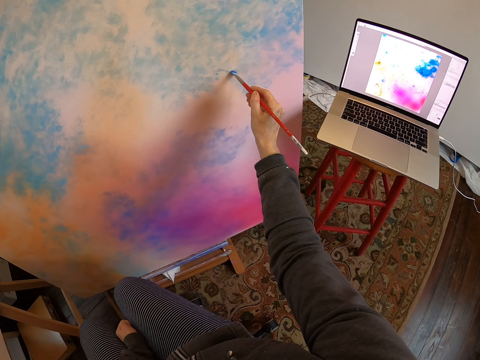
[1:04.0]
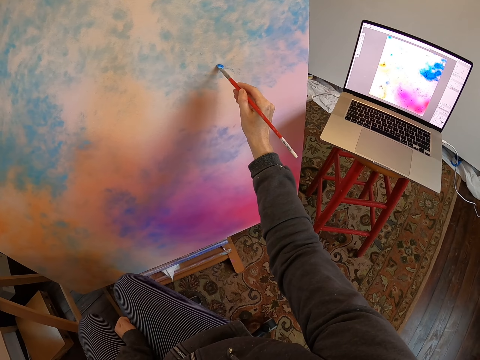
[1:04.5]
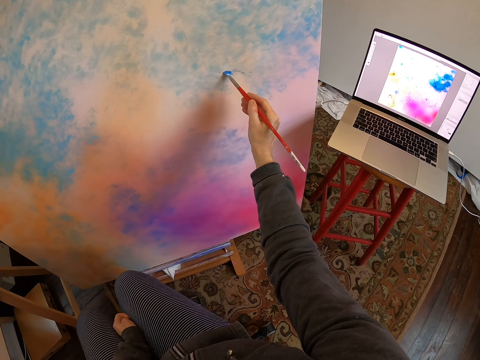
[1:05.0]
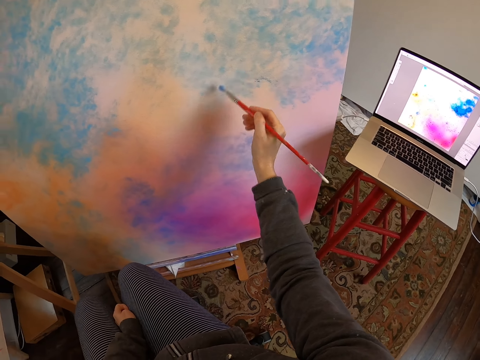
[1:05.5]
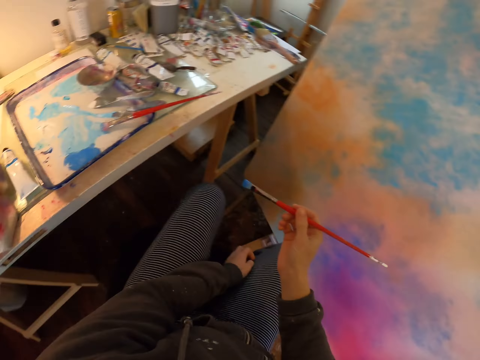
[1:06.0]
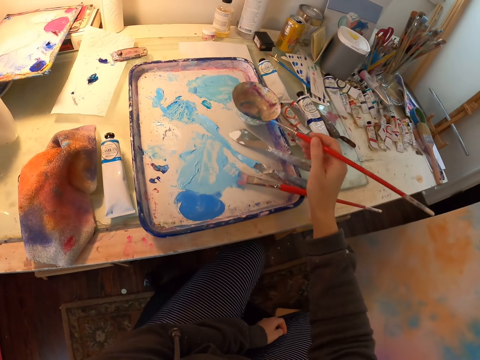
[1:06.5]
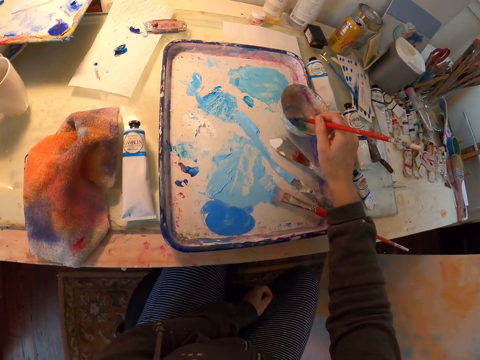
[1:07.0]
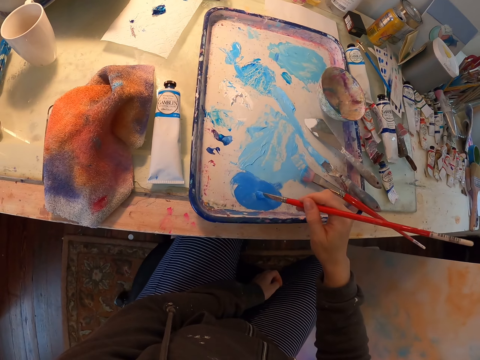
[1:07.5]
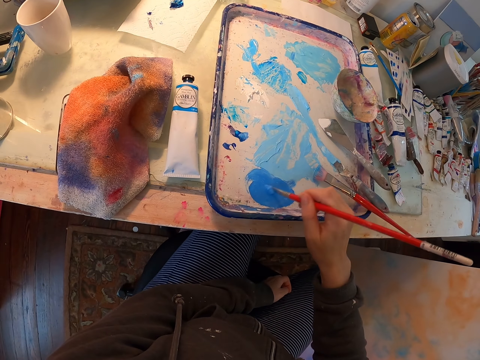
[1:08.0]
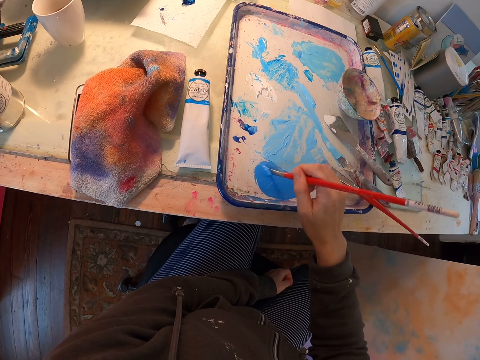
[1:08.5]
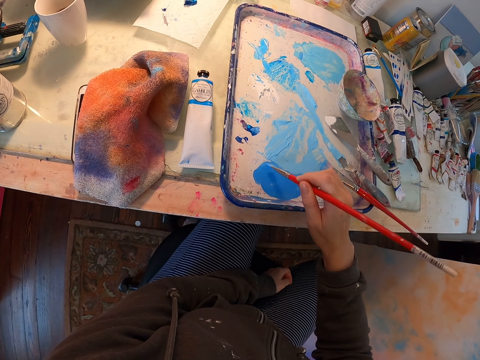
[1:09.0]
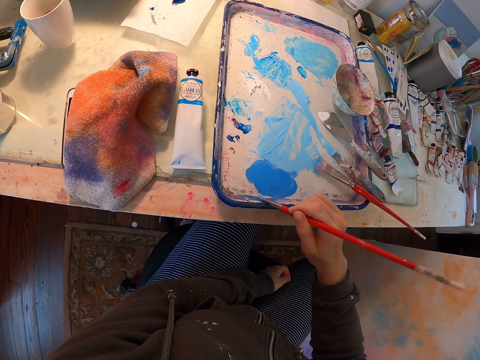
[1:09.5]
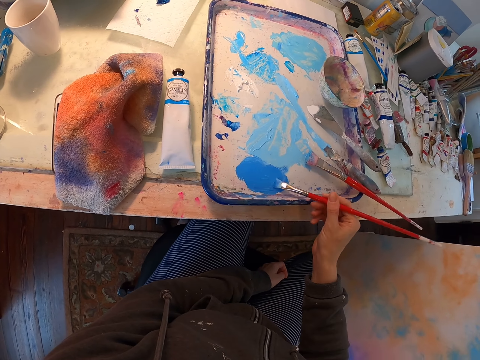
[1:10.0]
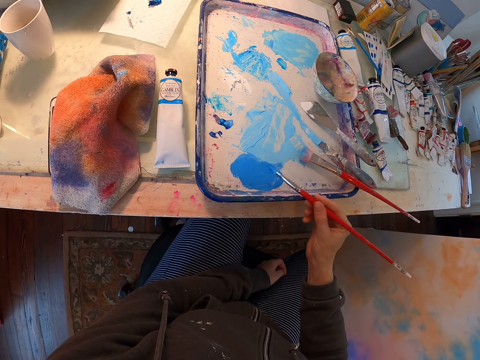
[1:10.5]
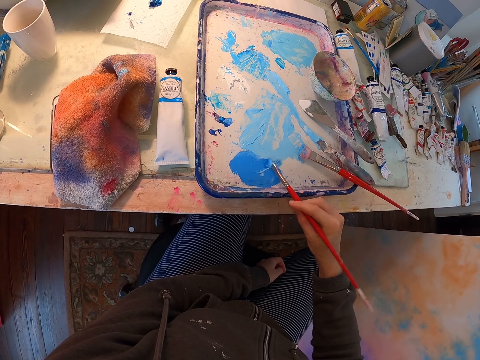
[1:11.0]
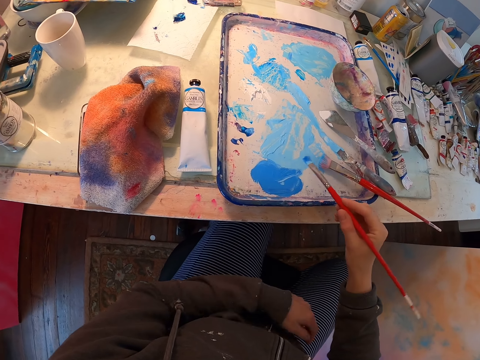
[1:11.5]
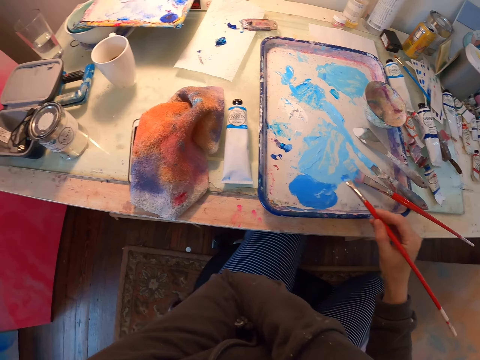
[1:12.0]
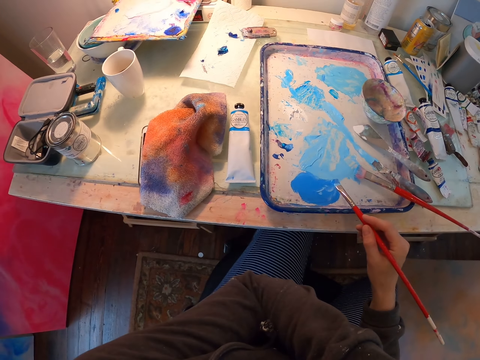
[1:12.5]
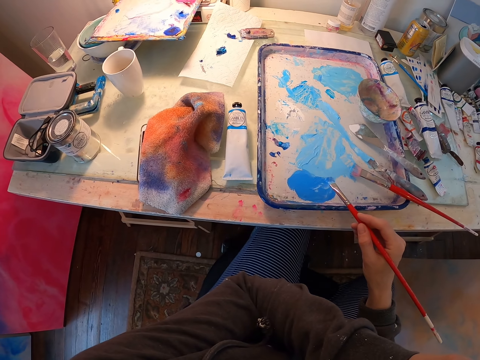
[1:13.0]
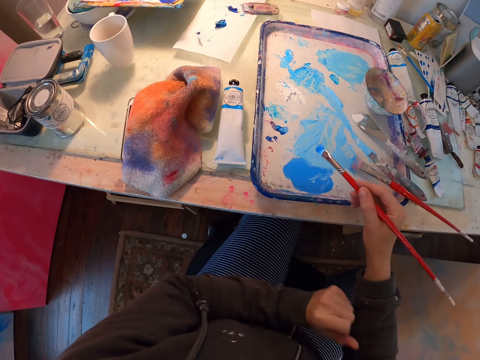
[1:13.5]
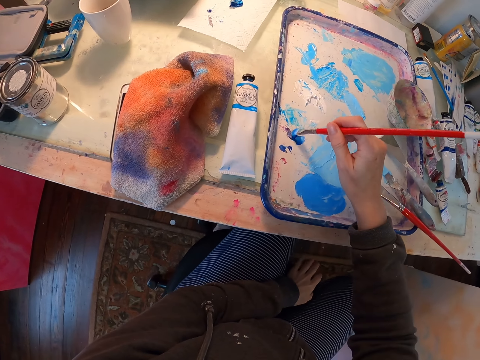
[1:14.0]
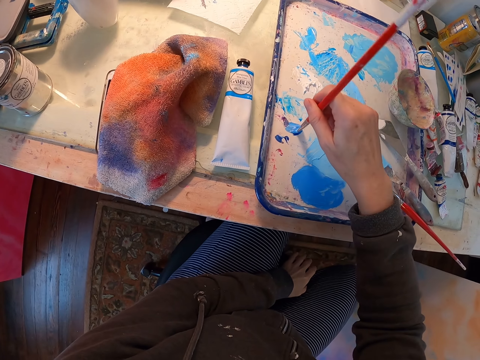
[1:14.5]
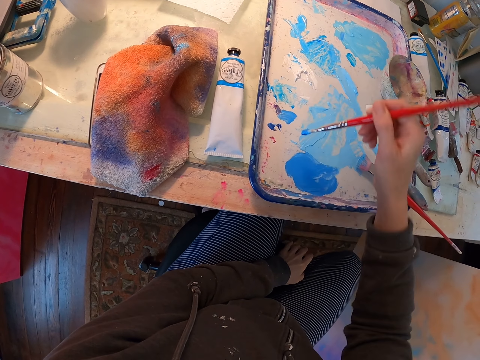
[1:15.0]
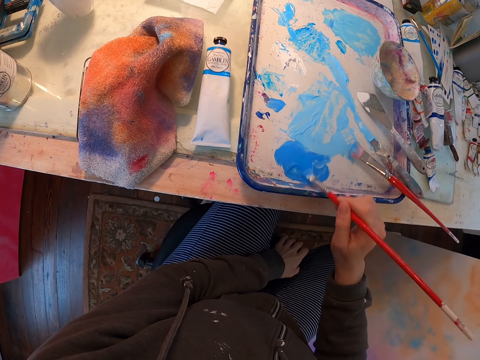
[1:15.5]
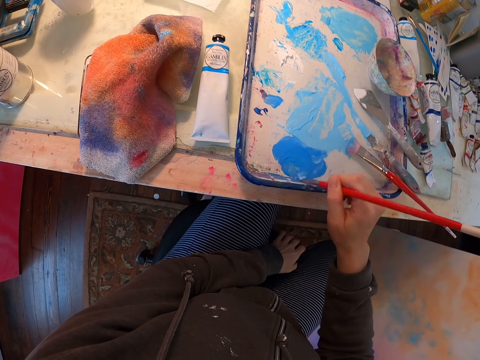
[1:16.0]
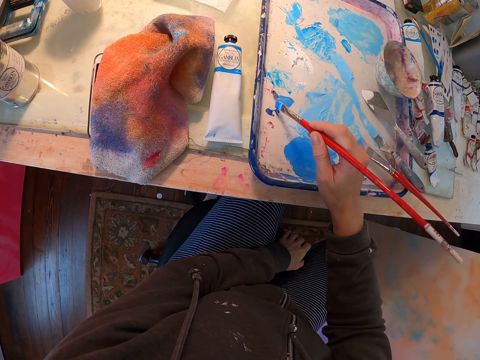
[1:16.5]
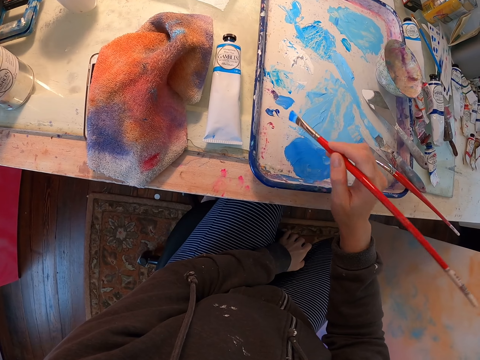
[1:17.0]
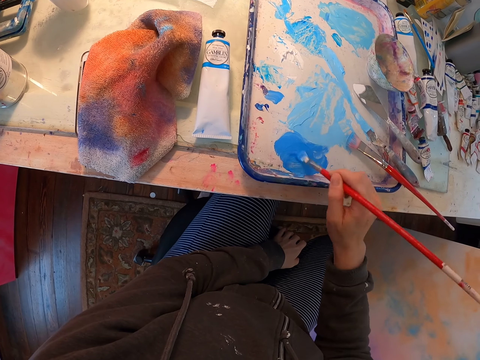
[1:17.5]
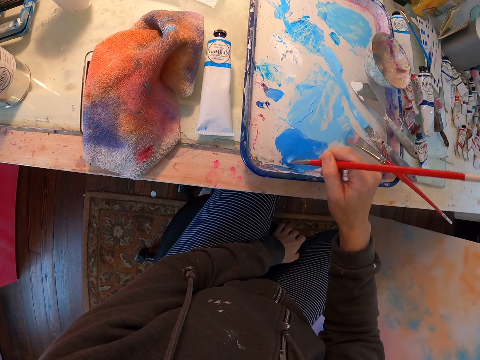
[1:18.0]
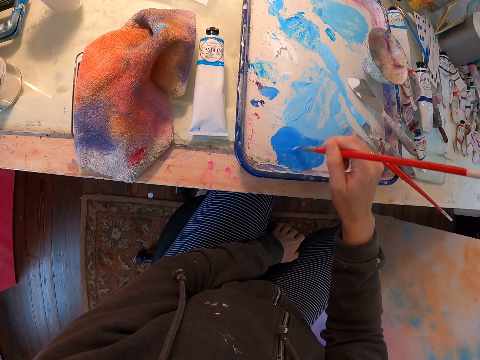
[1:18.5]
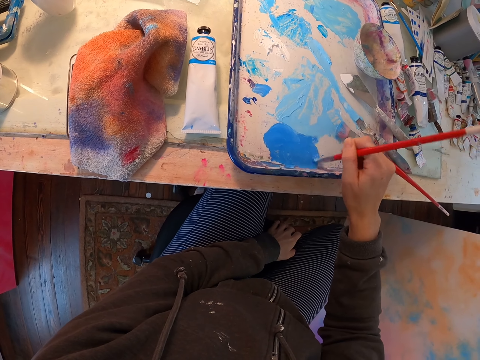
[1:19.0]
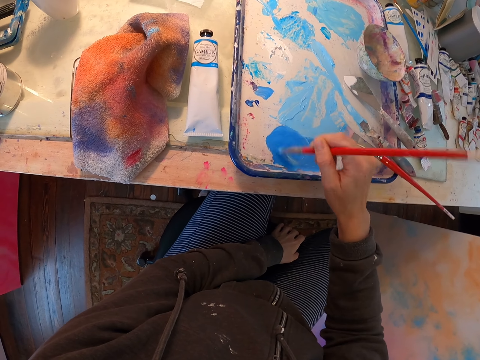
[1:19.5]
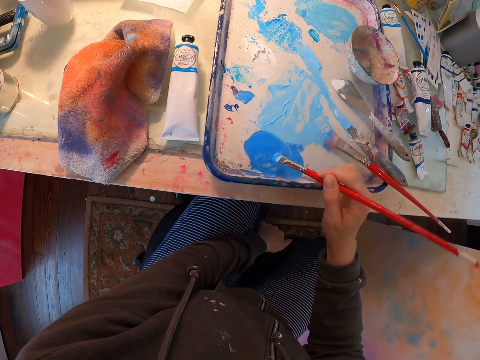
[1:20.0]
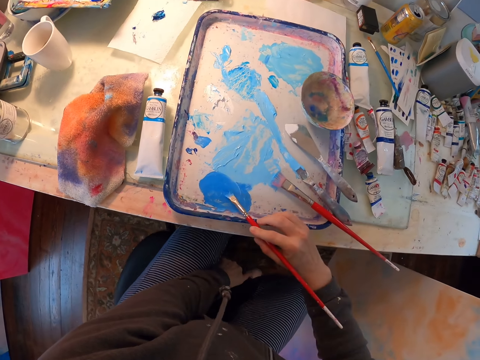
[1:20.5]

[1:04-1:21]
The camera wearer turns. They dip the paint brush in the bowl and stir the paint with the paint brush. They touch the face. They dip the paint brush in the paint and stir the paint with the paint brush. They dip the paint brush in the paint and stir the paint with the paint brush.

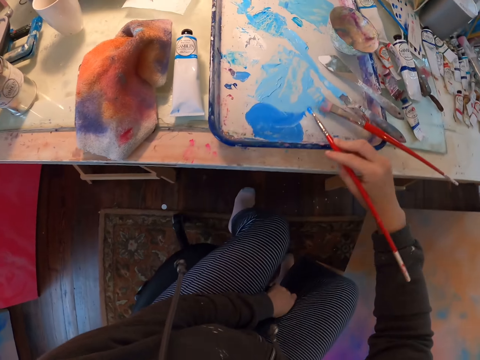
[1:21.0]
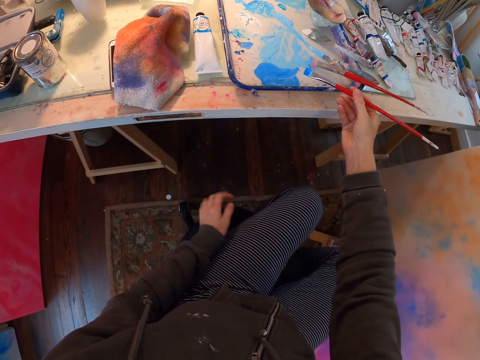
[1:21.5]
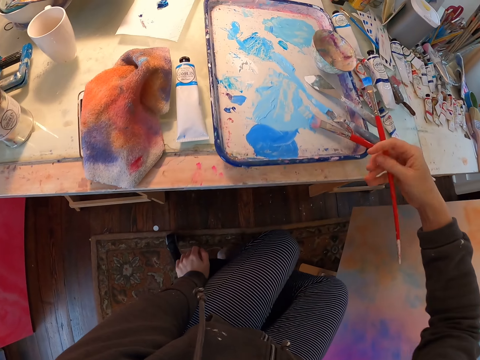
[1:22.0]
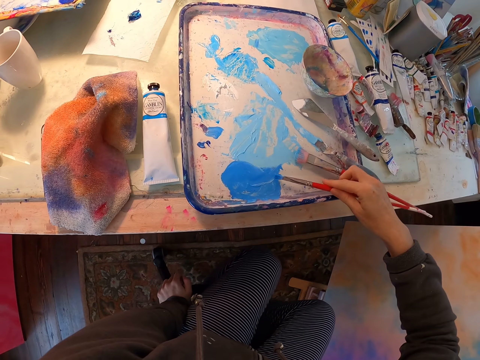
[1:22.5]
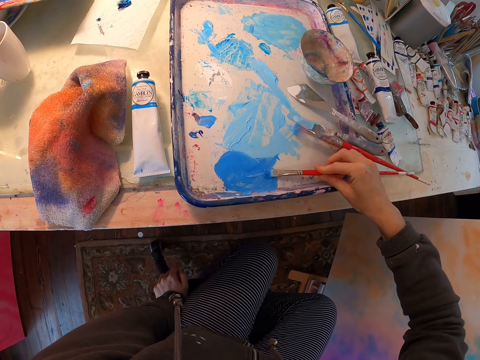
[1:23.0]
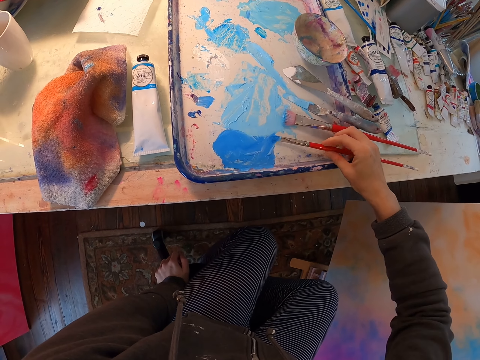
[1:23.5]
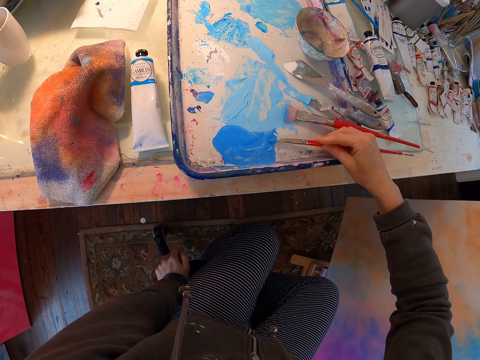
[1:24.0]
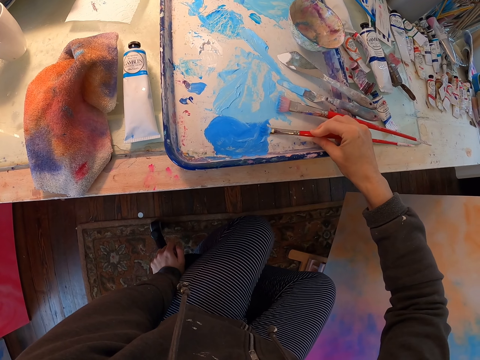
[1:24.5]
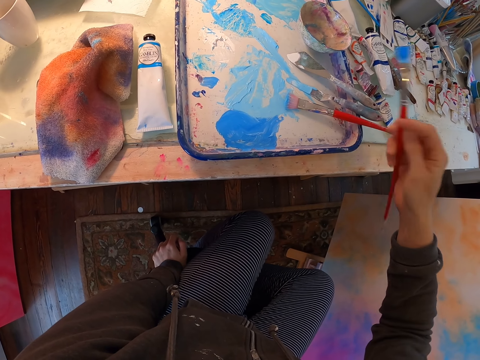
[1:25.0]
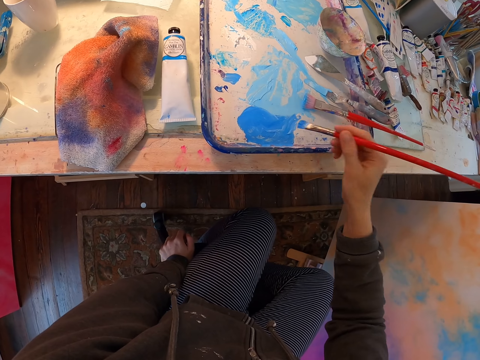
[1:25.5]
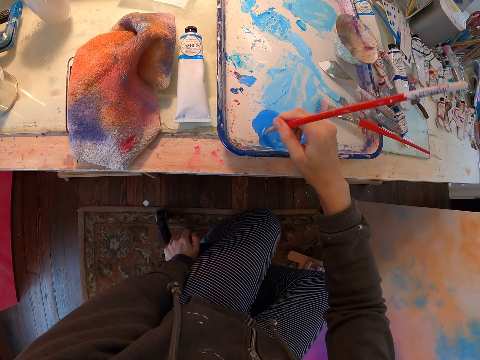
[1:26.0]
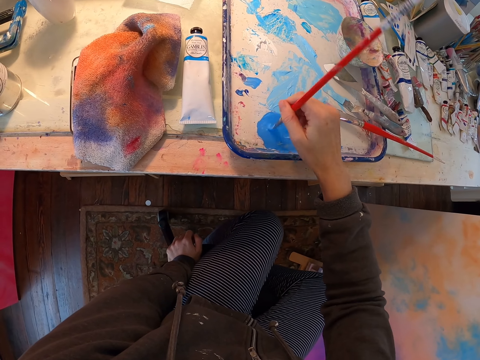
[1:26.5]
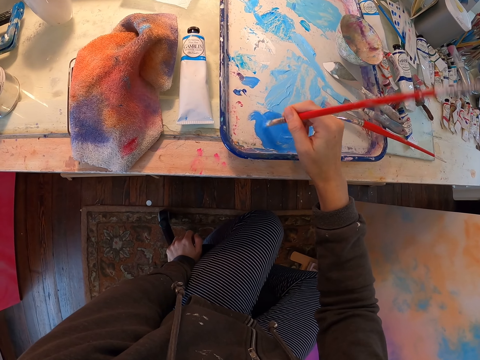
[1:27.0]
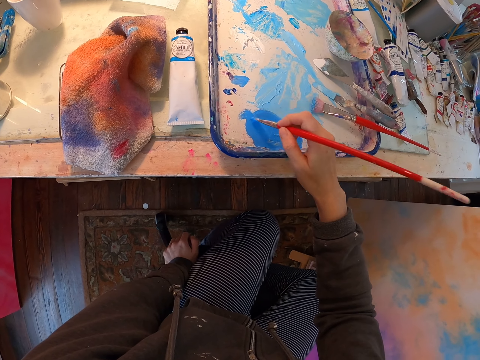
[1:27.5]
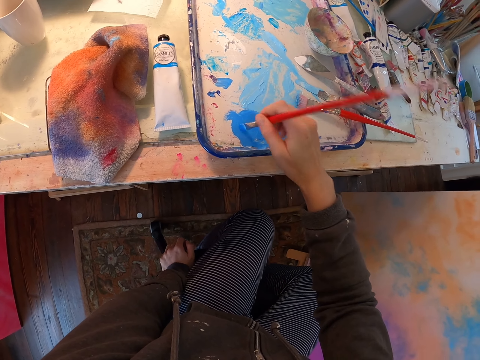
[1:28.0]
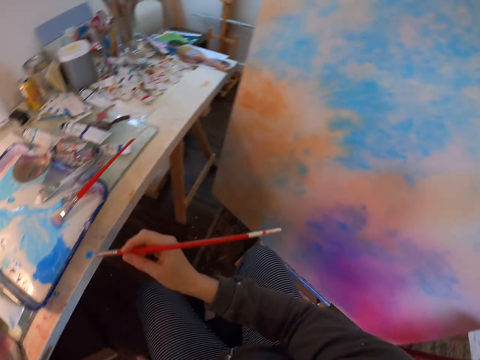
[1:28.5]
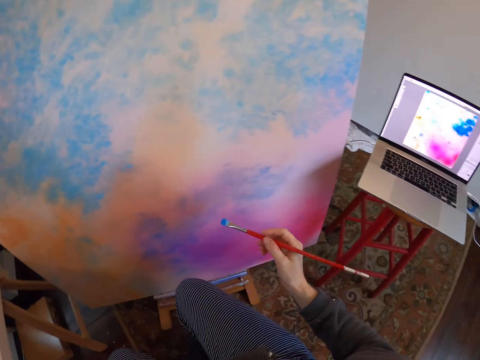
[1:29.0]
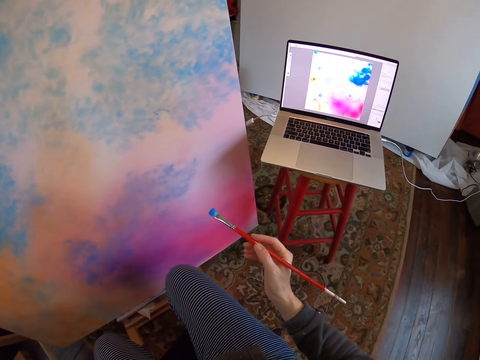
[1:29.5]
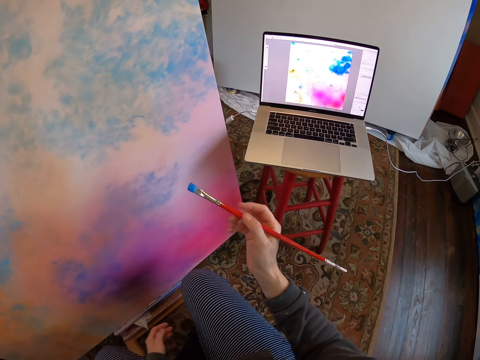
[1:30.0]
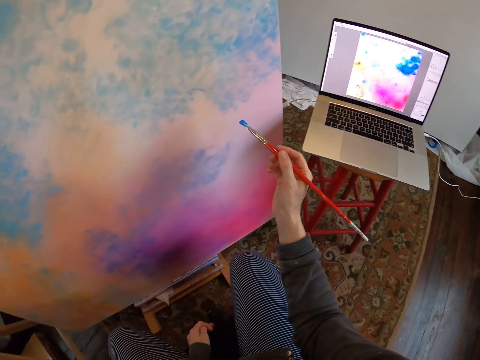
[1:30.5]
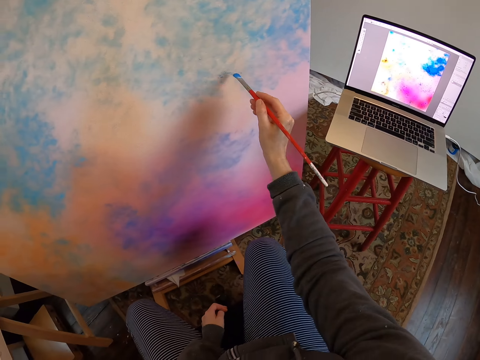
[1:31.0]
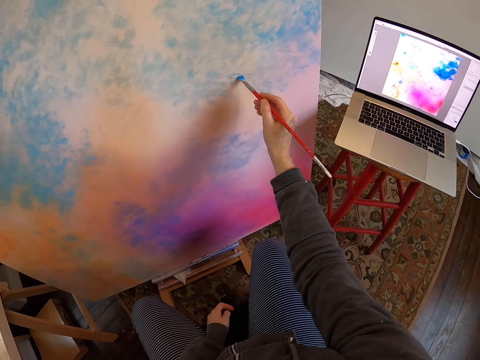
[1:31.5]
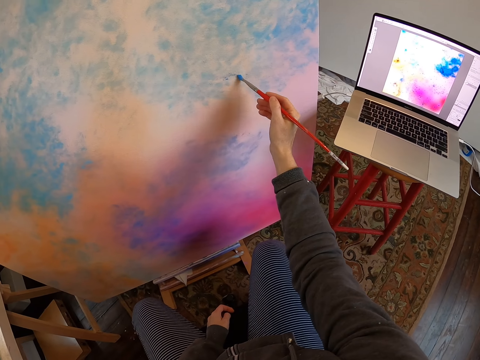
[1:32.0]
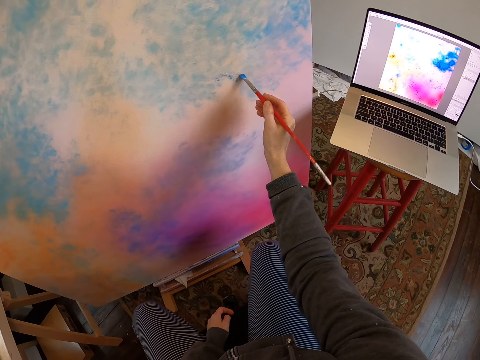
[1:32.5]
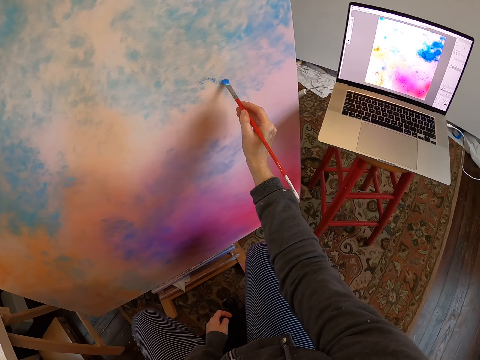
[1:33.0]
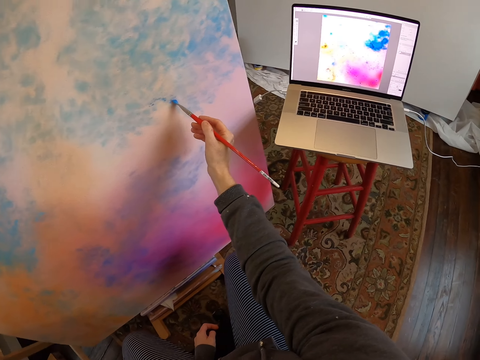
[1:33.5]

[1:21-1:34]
The camera wearer dips the paint brush in the paint and stirs the paint with the paint brush. They turn to the right and look at the laptop. They draw on the board.
